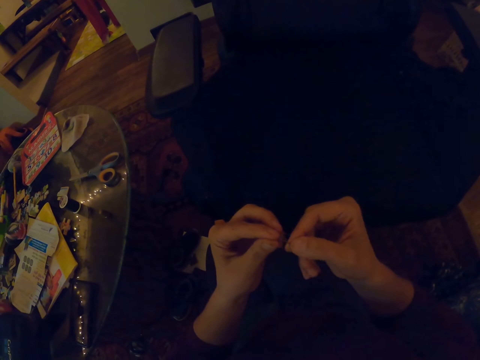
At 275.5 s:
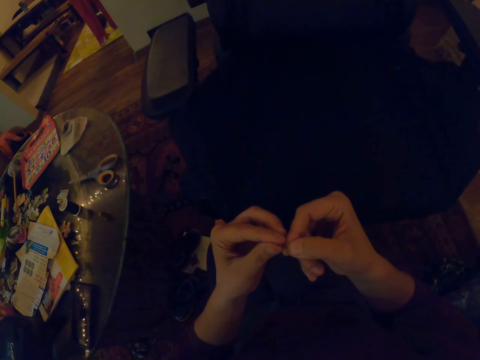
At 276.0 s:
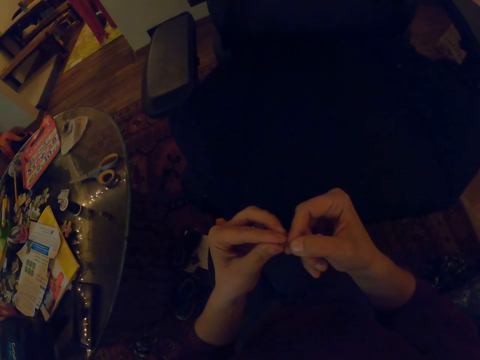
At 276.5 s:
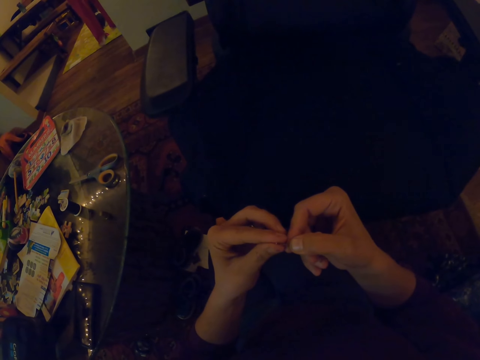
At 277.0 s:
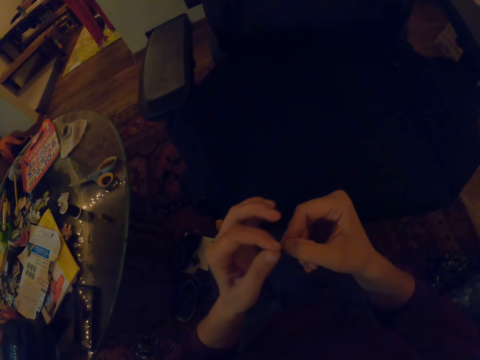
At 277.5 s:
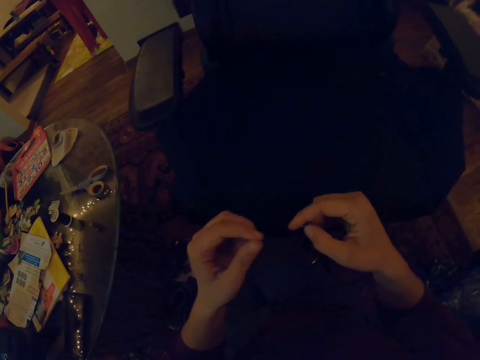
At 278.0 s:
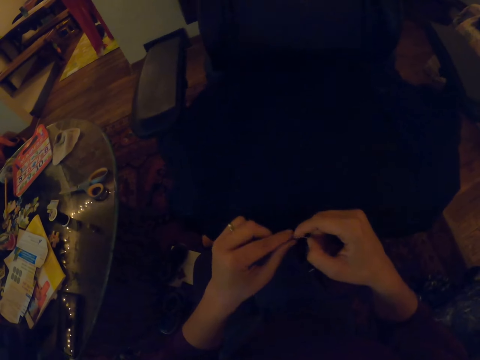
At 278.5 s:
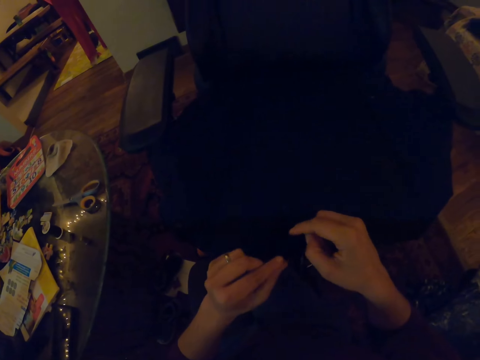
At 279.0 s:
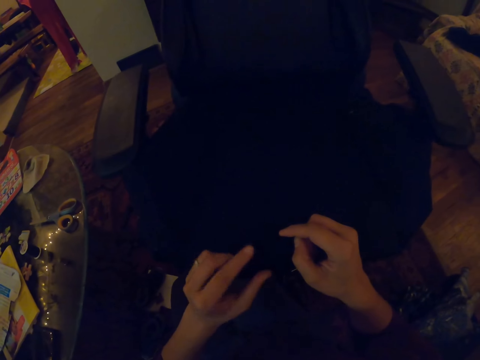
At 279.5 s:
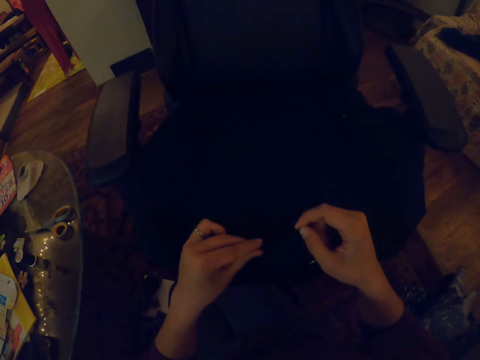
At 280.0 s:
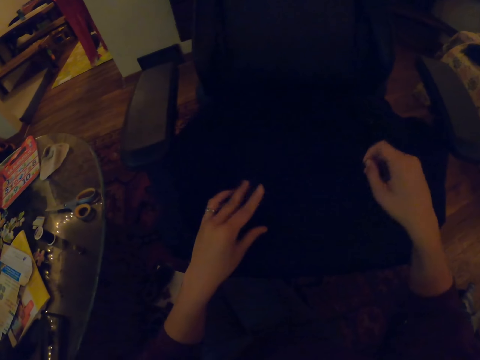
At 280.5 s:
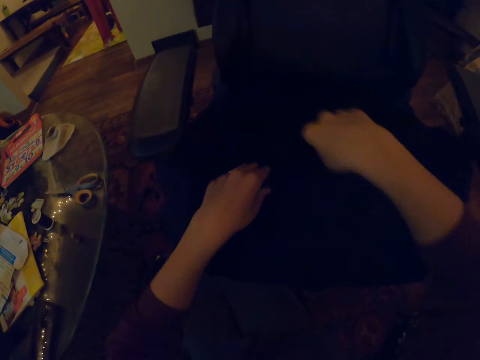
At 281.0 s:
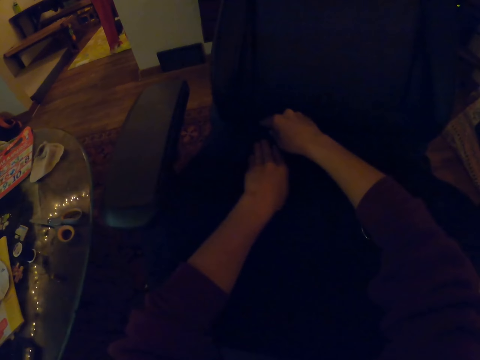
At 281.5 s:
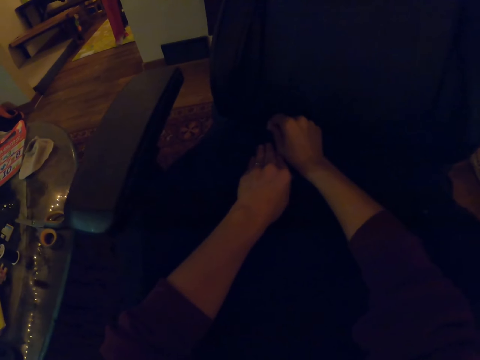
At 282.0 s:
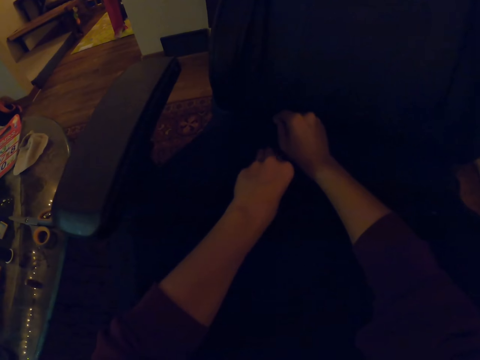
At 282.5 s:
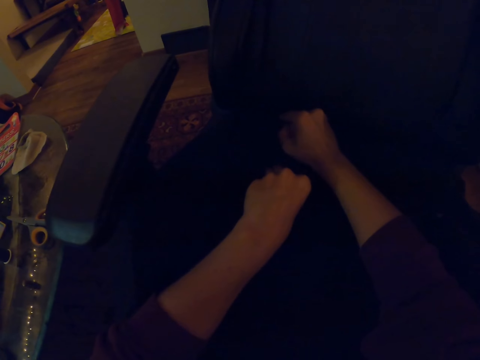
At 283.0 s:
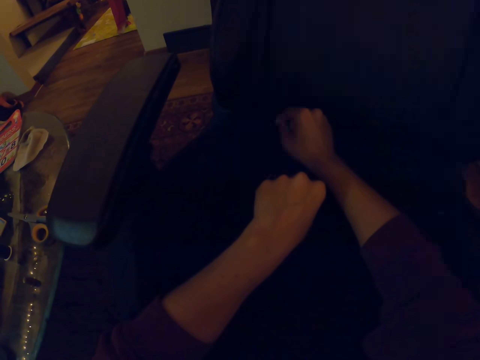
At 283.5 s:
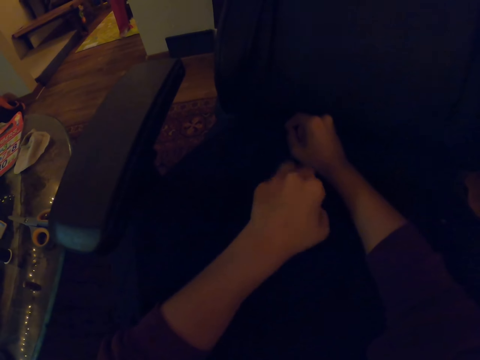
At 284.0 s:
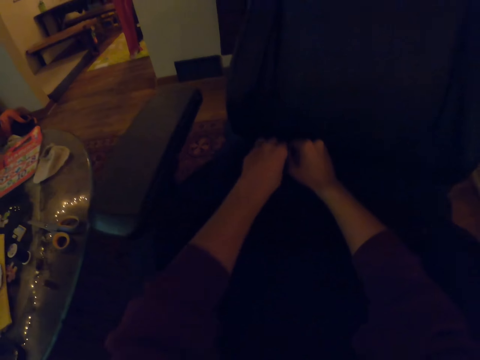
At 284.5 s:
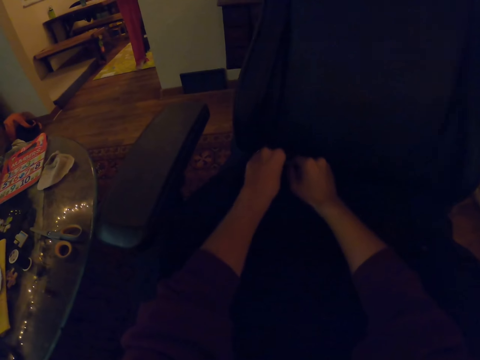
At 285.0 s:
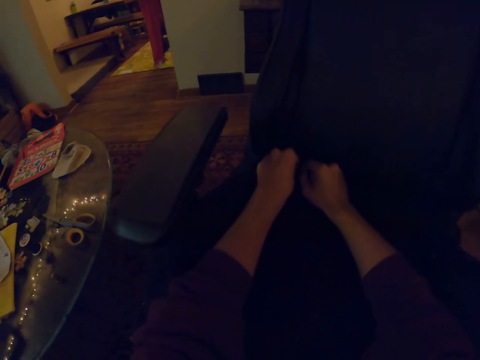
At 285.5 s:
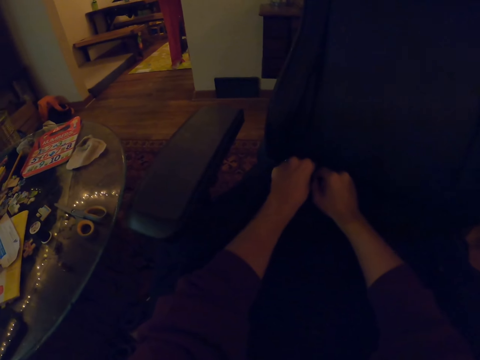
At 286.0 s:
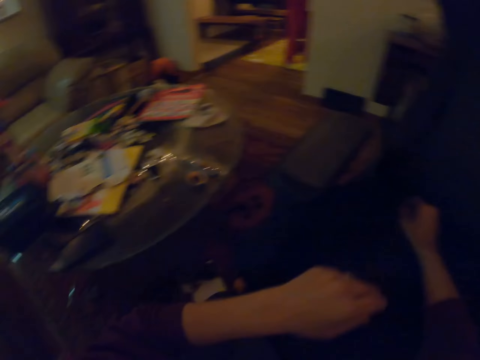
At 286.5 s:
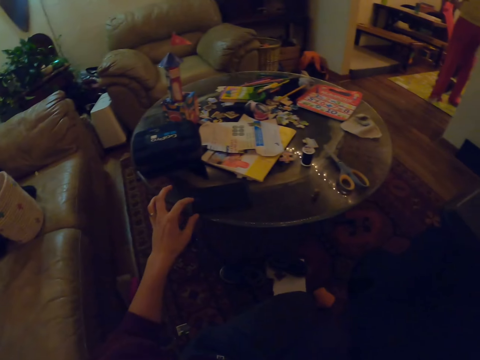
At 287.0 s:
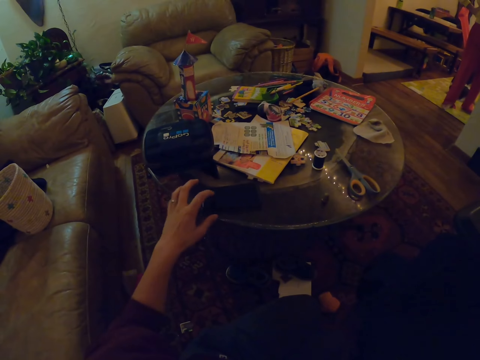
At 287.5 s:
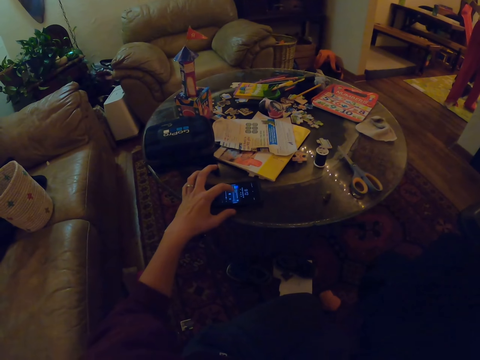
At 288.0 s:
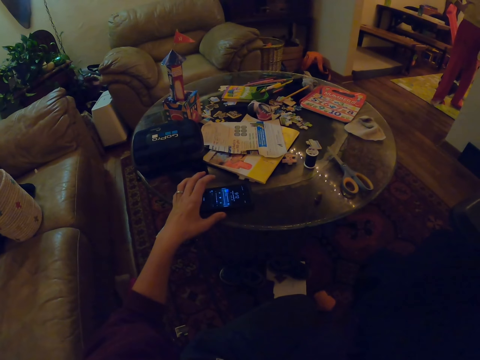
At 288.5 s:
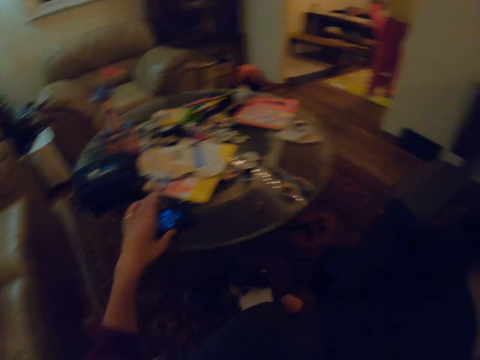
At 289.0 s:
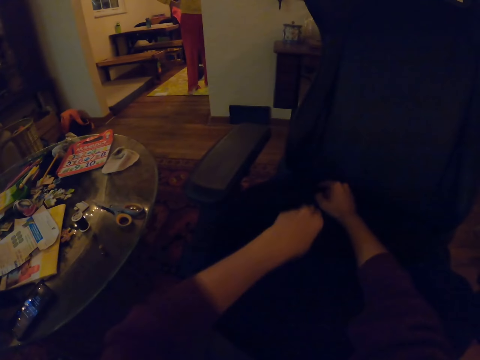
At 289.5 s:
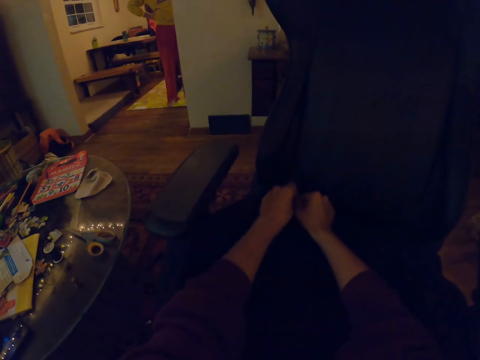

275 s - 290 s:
The camera wearer puts a thread in a needle. They pull the thread. They drop the needle on the chair. They touch the seat. They tie the thread. They scroll a phone with the left hand.

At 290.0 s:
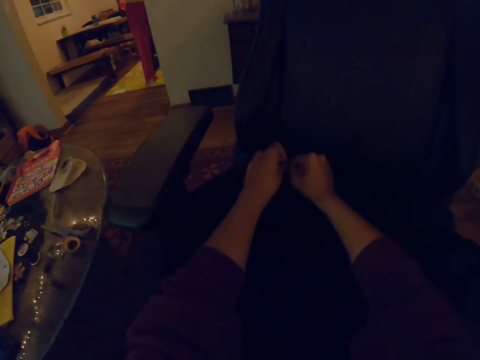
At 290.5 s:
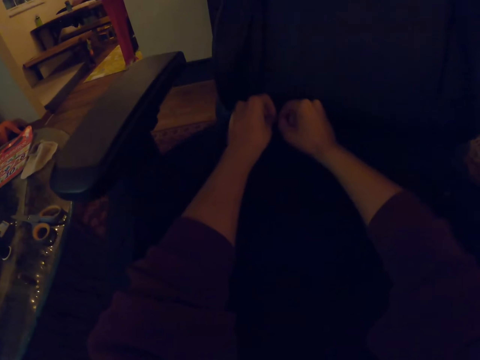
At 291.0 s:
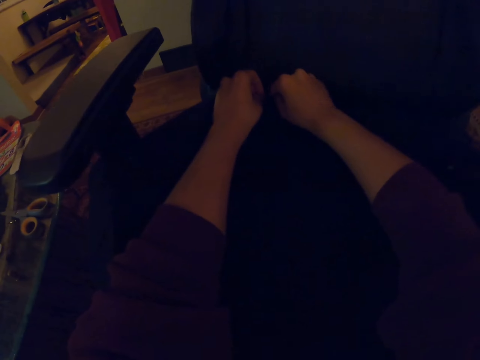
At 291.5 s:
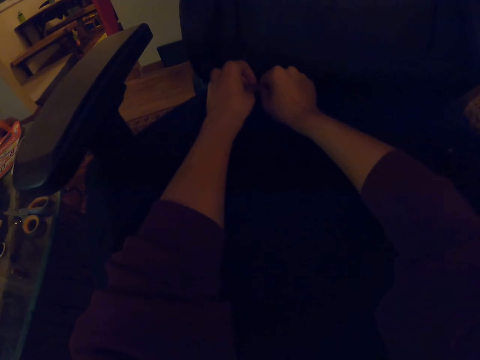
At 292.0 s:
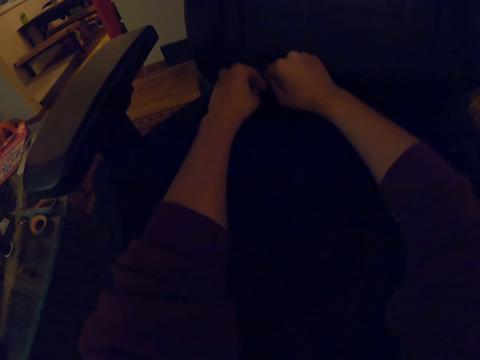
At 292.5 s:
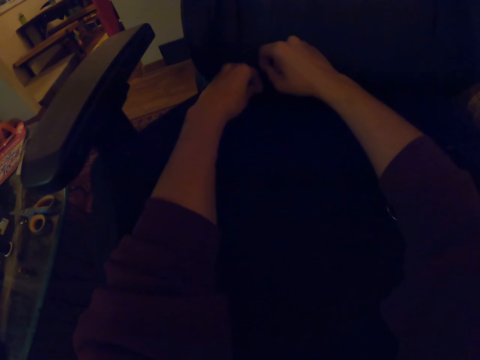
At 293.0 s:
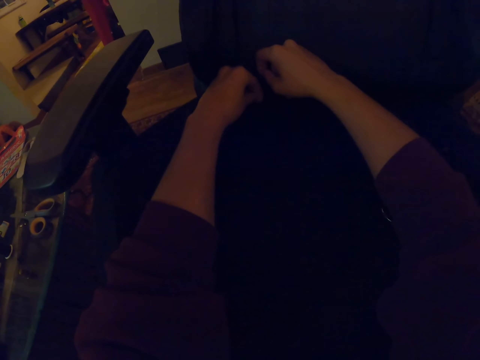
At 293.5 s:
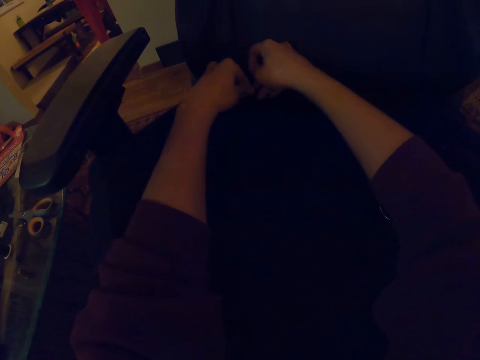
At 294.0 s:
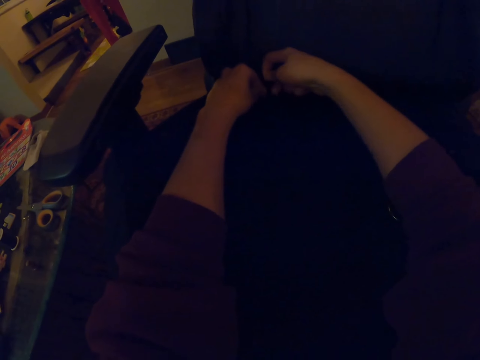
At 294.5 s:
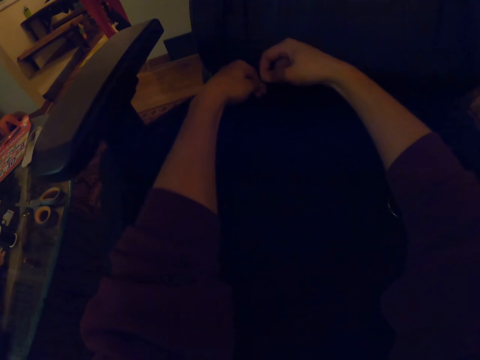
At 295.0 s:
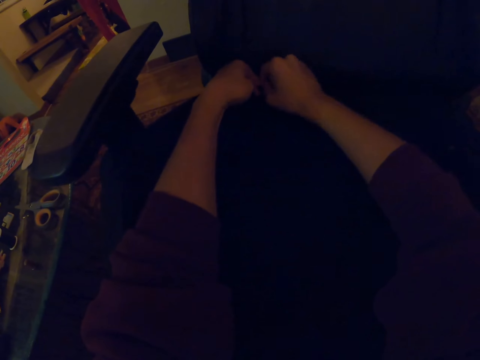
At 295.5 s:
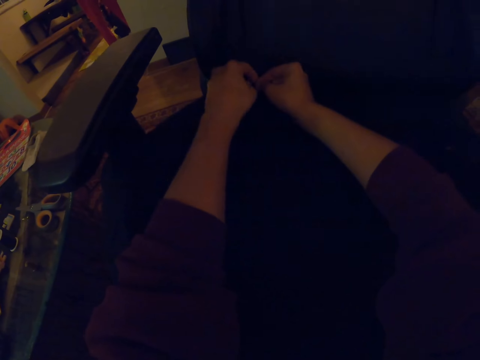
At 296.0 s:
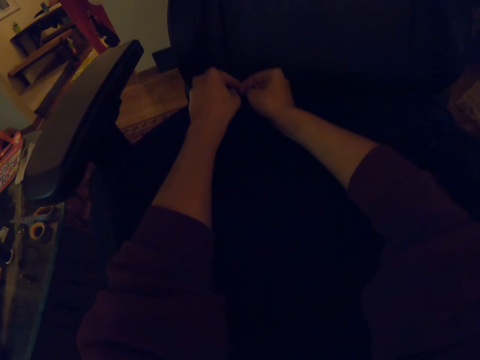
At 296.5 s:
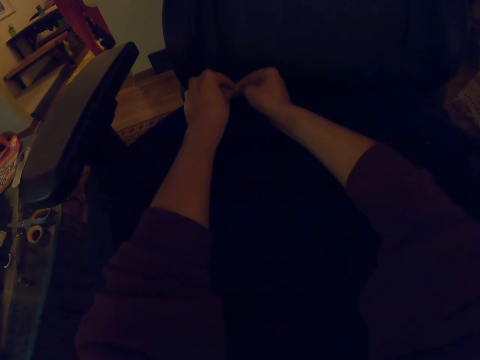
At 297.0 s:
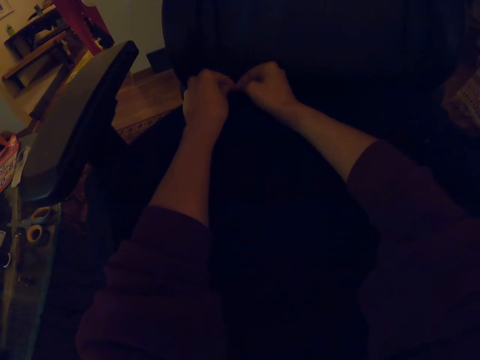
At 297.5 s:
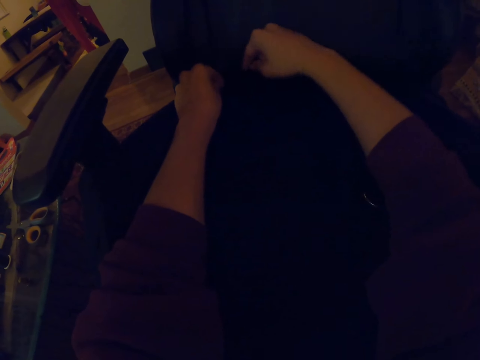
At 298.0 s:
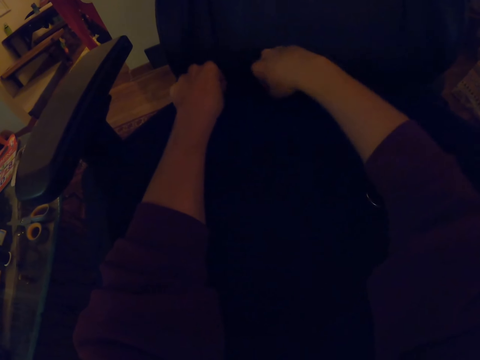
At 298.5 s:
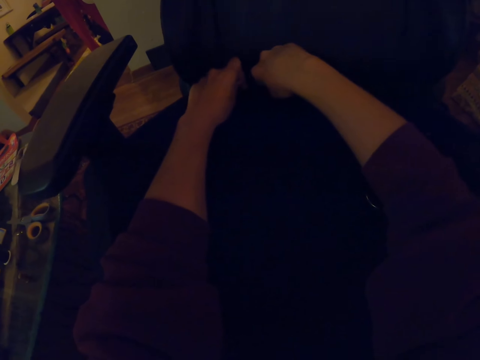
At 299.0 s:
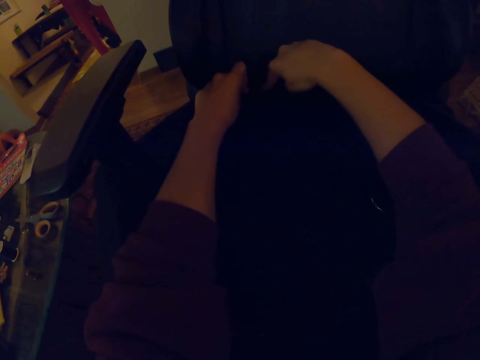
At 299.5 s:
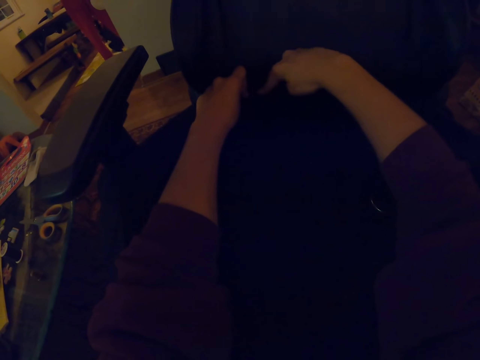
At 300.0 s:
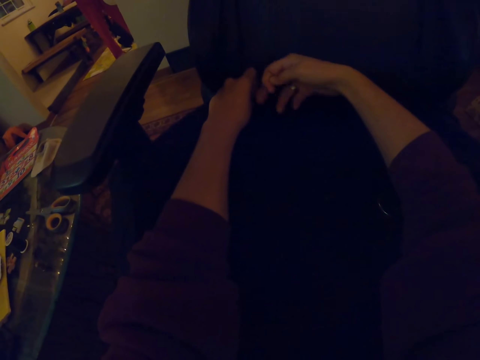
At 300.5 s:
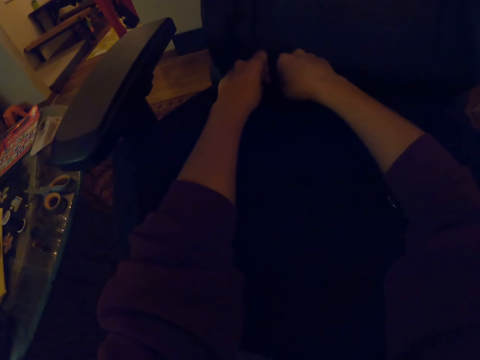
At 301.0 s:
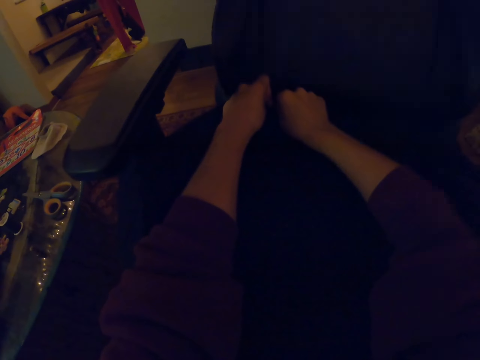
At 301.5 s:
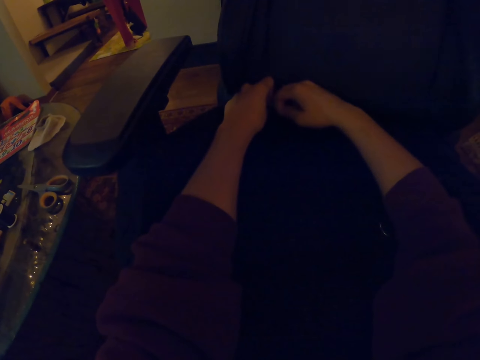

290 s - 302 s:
The camera wearer knits the chair cloth. They tie a thread on the chair.
